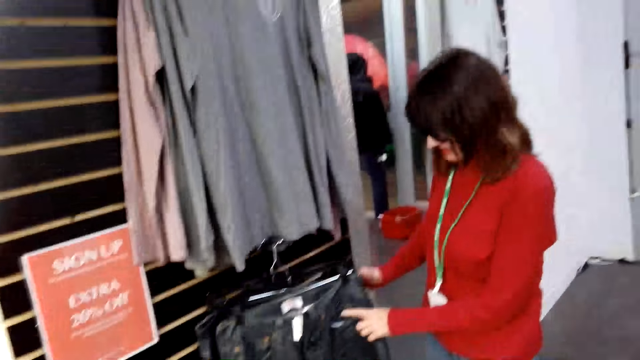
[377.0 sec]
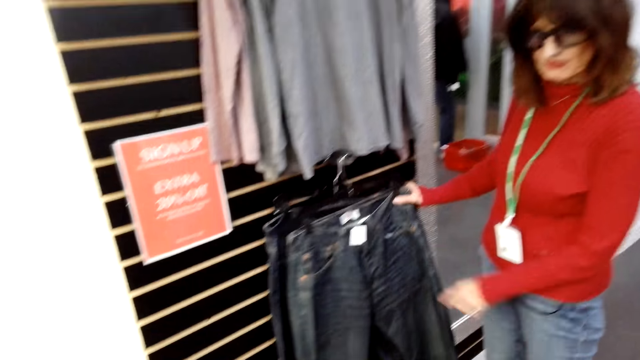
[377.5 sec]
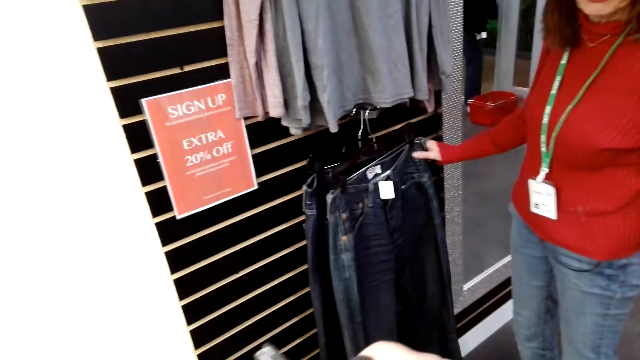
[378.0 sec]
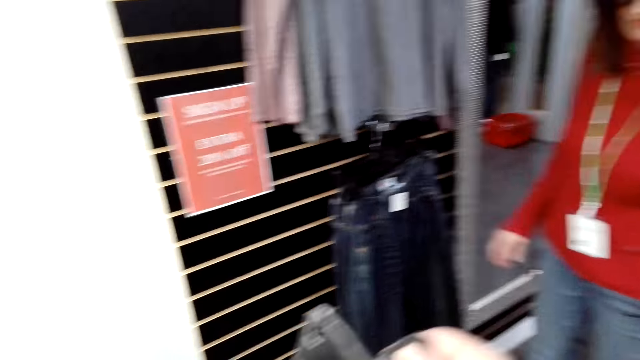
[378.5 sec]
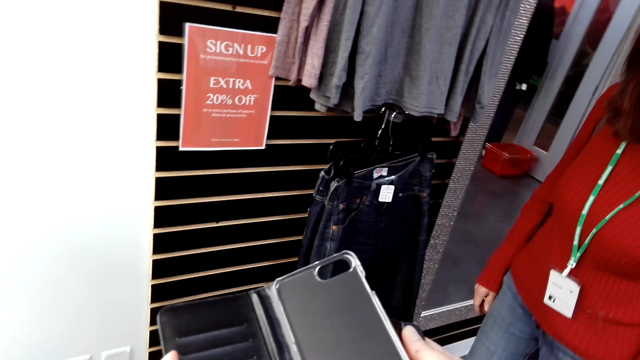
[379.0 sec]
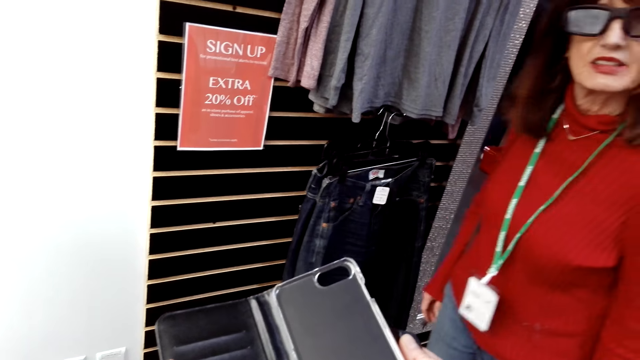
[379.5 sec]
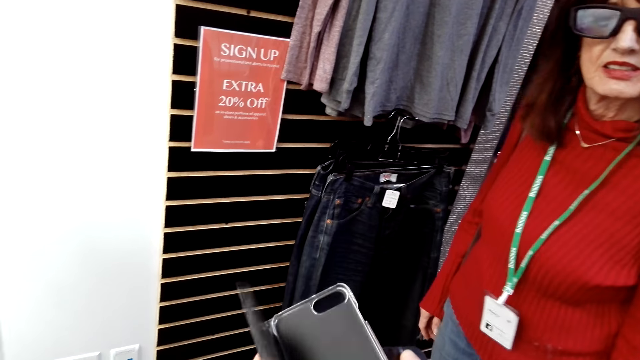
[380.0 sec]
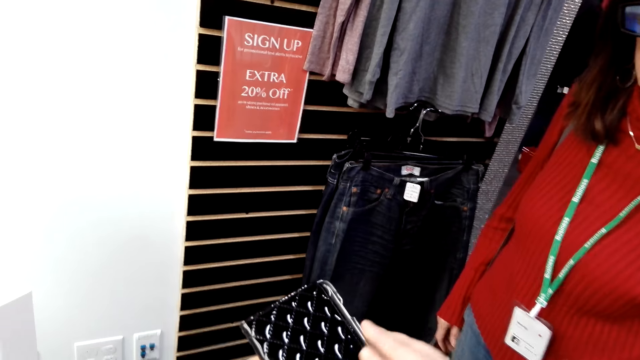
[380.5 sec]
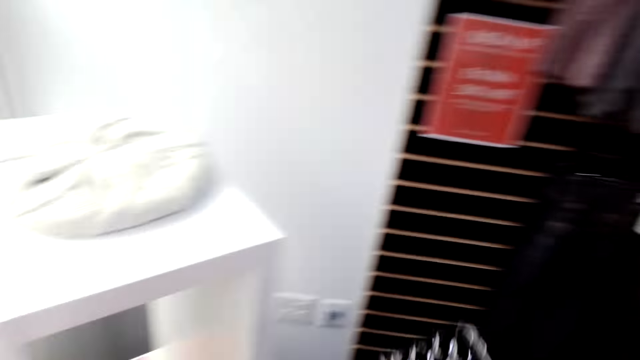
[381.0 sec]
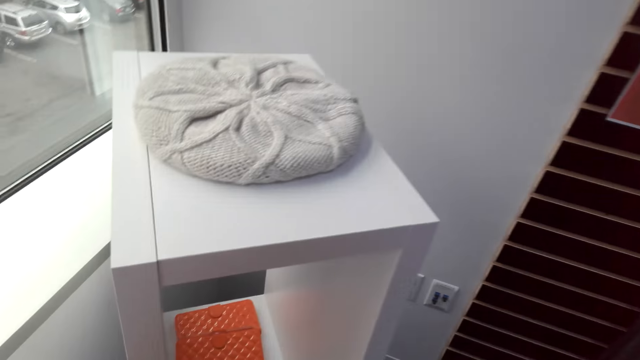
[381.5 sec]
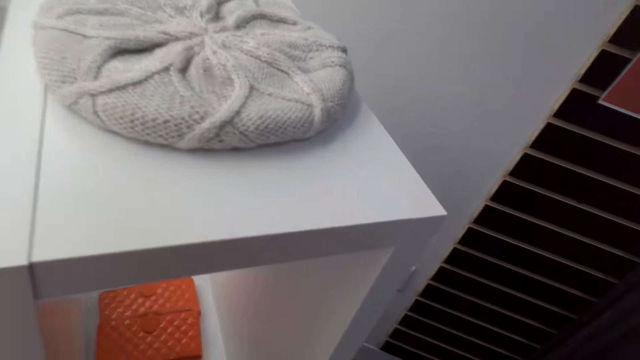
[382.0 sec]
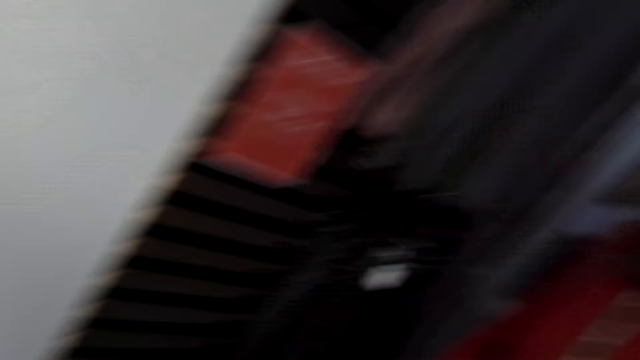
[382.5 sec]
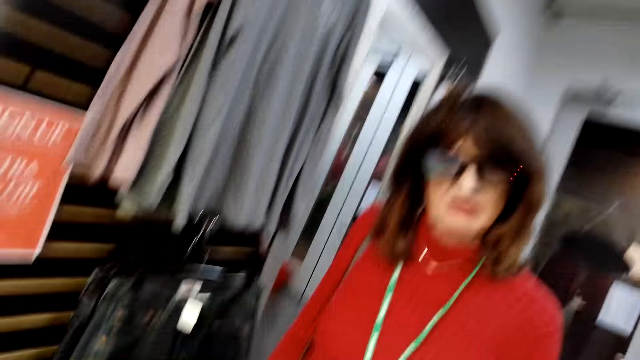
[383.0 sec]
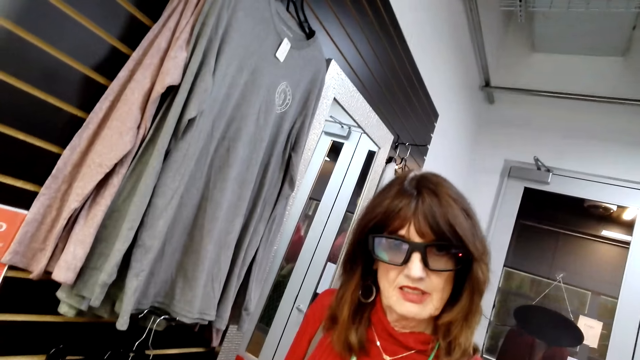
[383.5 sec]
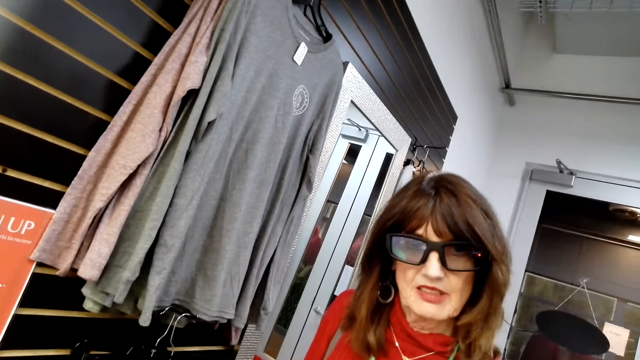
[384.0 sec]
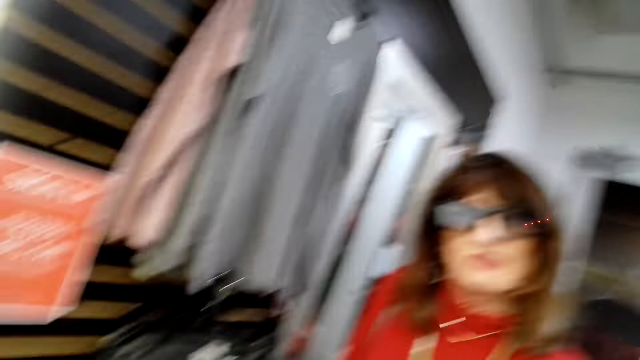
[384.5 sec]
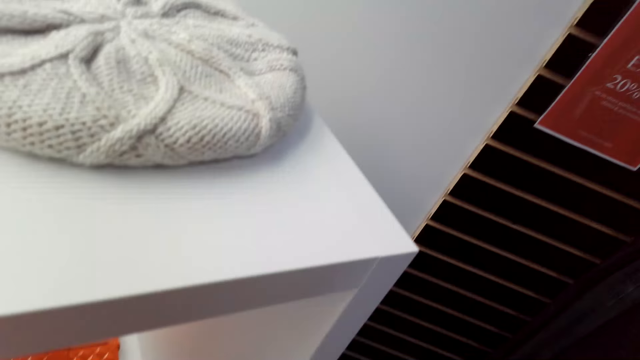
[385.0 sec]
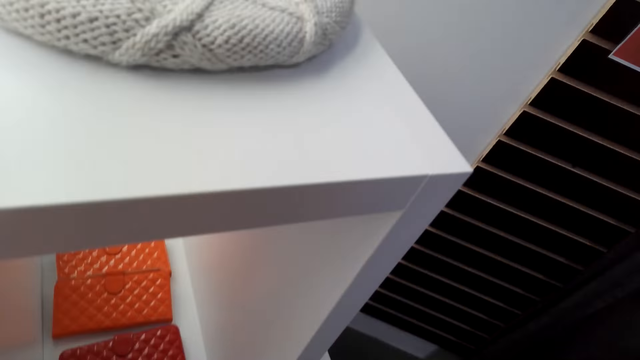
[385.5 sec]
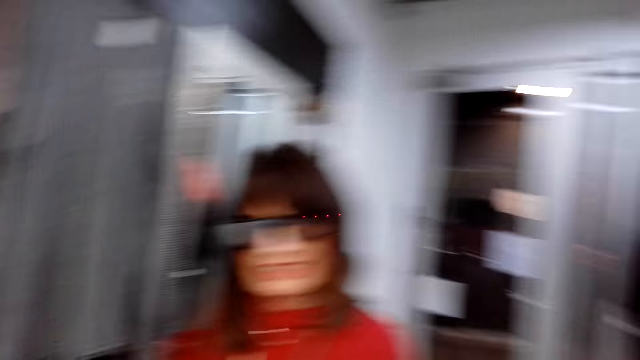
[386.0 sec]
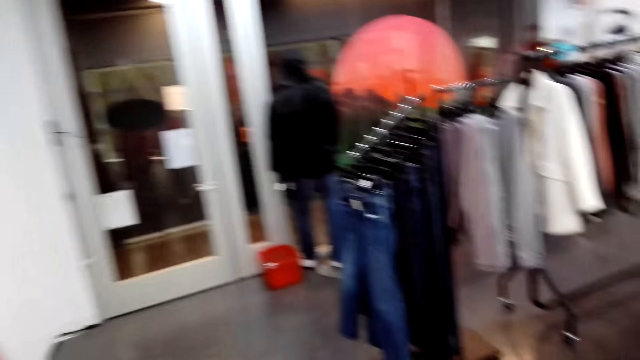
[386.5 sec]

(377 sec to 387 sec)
The camera wearer opens a phone case or purse. A woman checks trousers. The camera wearer checks the phone case. They converse with the woman. They close the phone case. They converse with the woman. They return the purse.

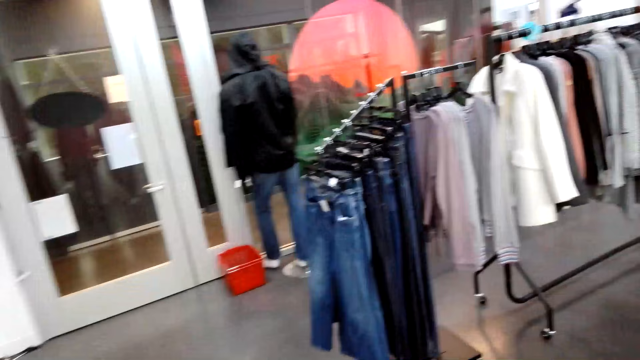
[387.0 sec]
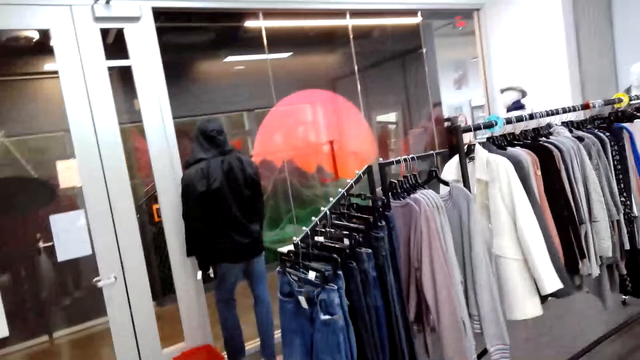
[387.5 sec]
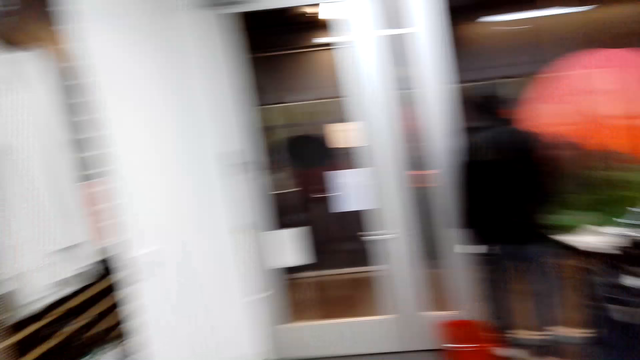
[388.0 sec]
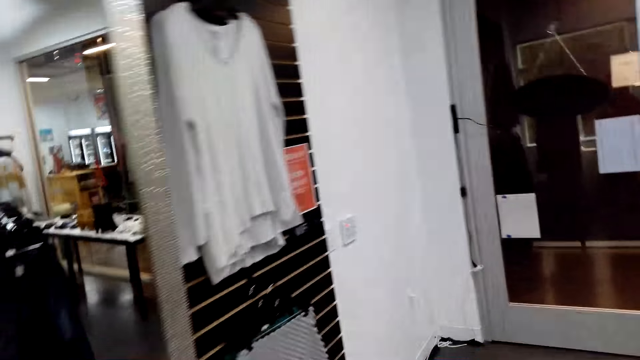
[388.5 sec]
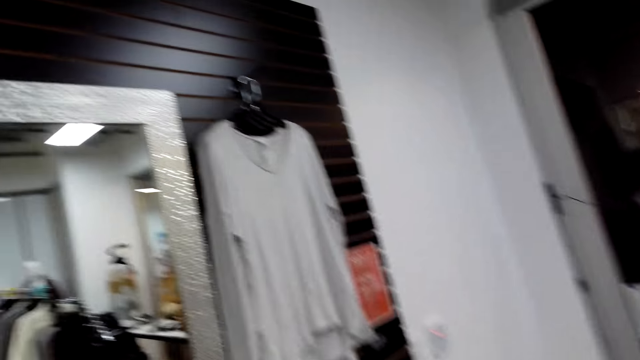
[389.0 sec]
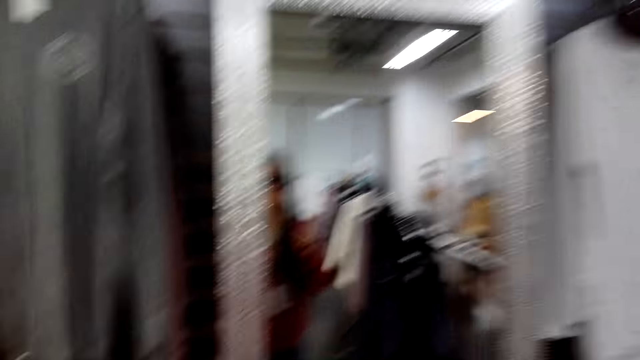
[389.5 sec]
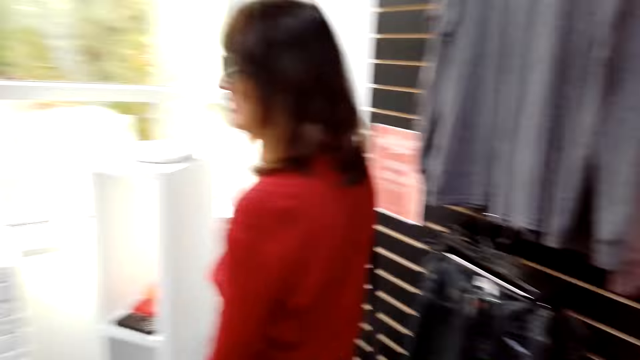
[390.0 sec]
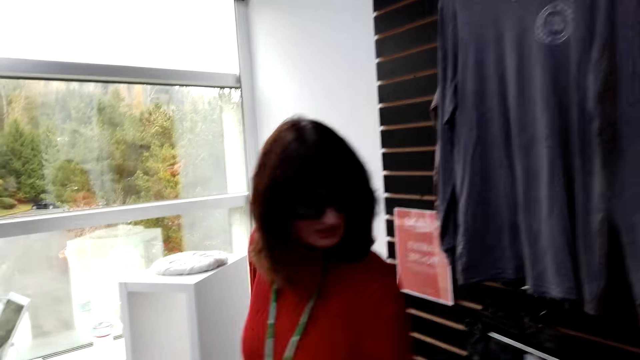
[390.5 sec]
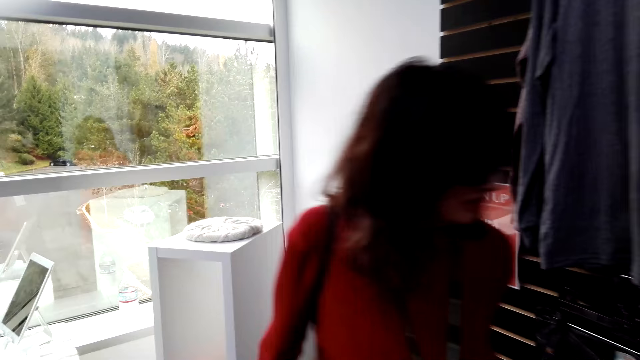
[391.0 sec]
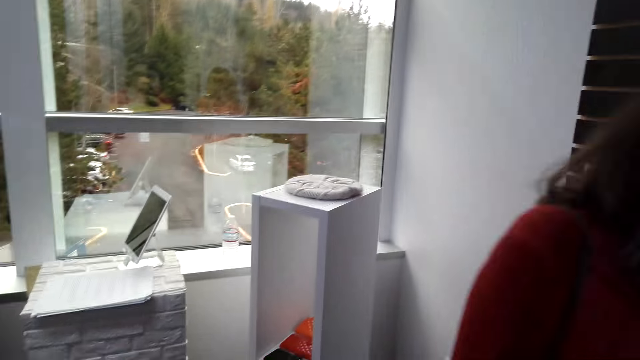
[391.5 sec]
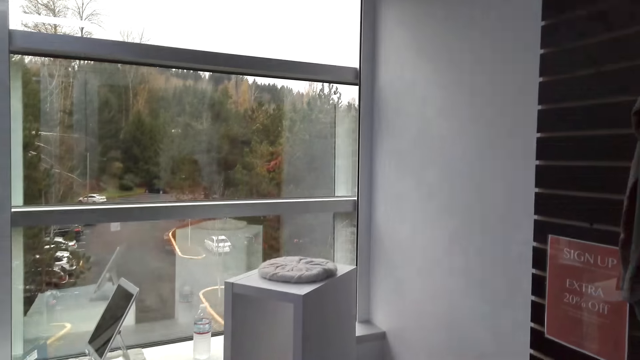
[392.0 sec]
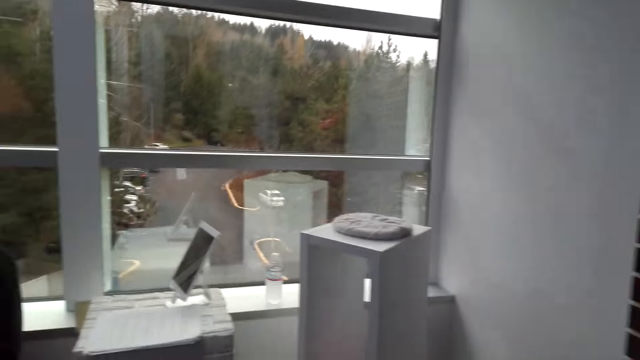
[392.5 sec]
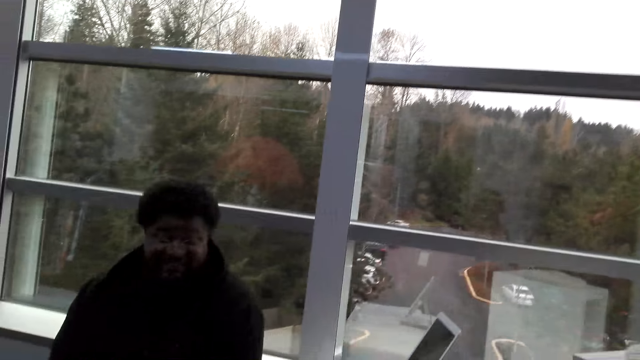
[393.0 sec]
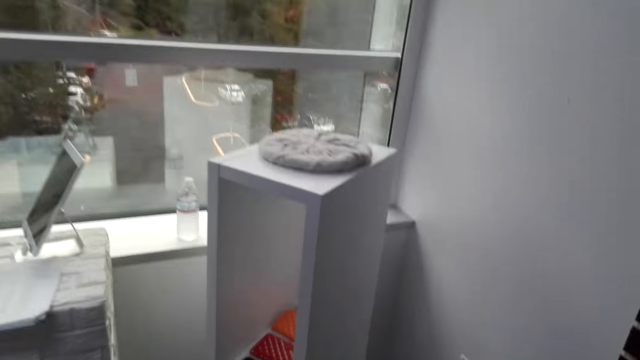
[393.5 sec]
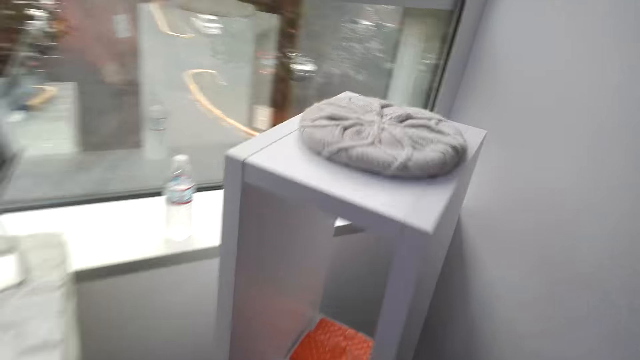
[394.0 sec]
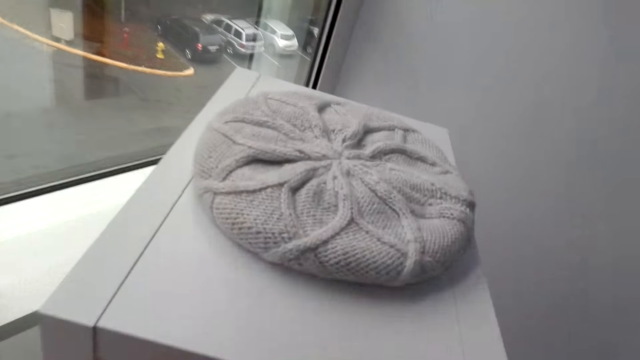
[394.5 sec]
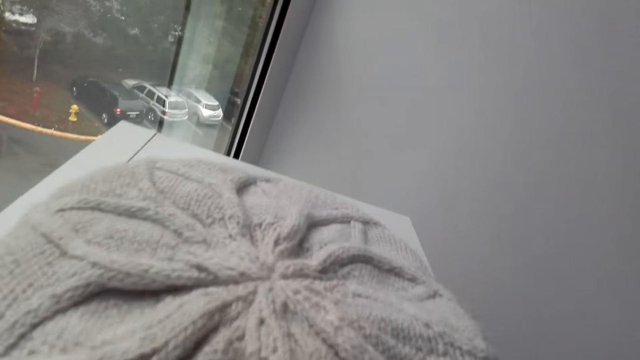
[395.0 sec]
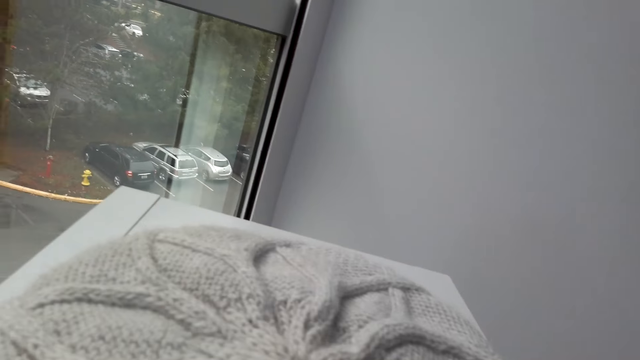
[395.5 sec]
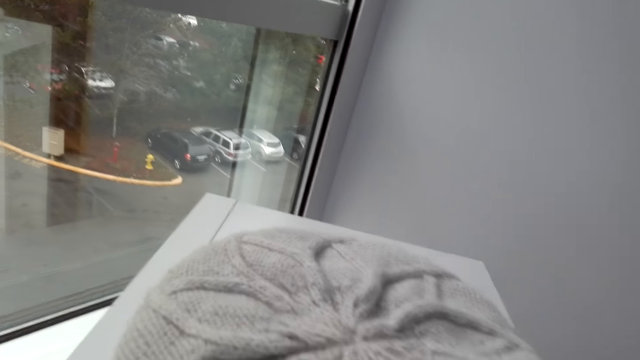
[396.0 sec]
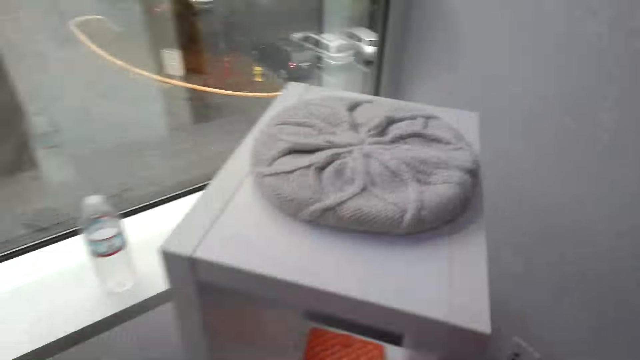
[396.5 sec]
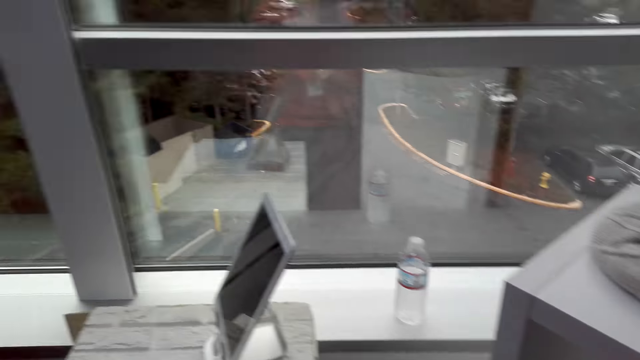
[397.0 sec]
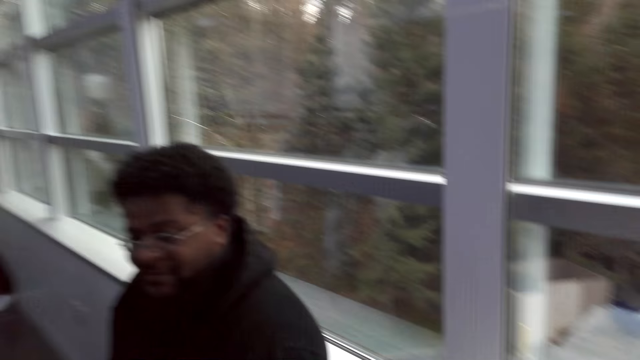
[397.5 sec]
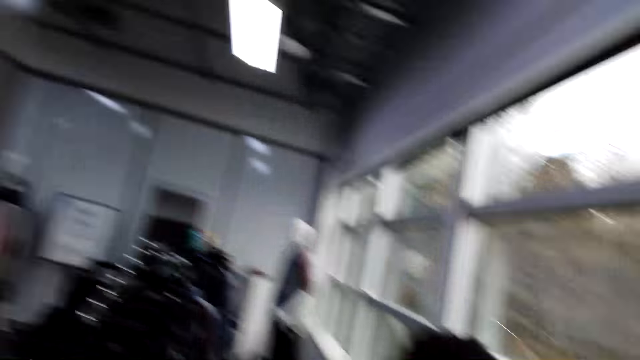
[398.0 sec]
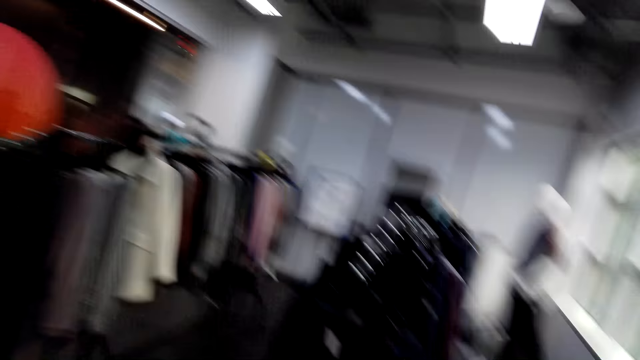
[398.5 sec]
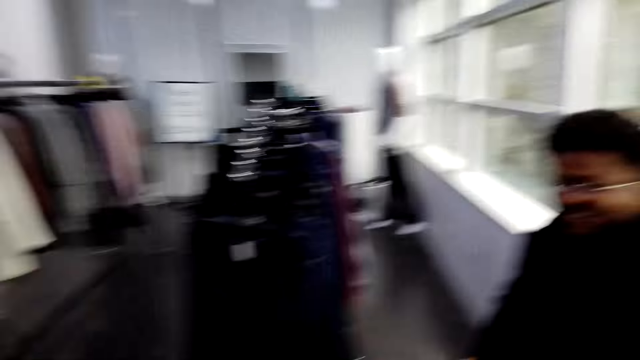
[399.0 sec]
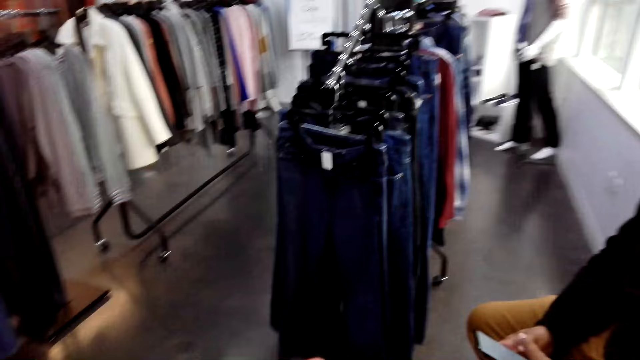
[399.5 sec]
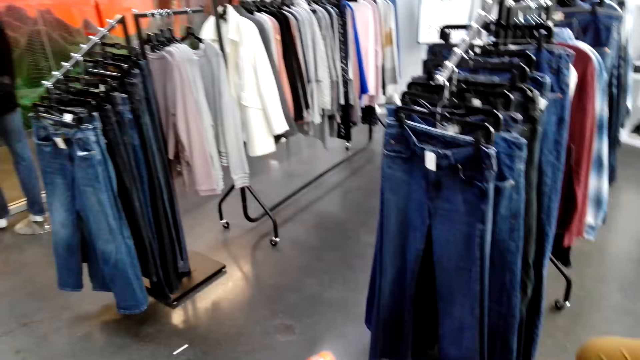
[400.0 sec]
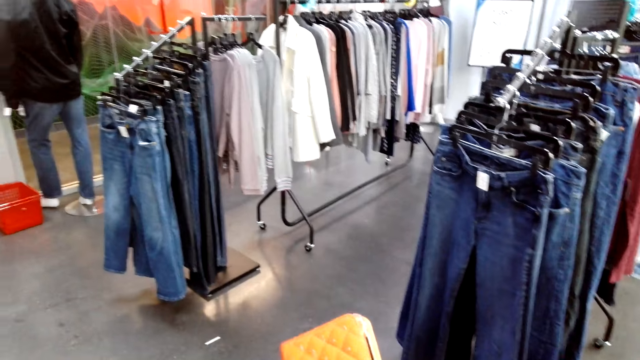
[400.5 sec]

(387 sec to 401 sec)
The camera wearer walks around the shop. A woman looks around the shop. The camera wearer converses with the woman. A man looks around the shop. The camera wearer looks around the shop. They converse with the man. They look around the shop. They converse with the man and the woman.
